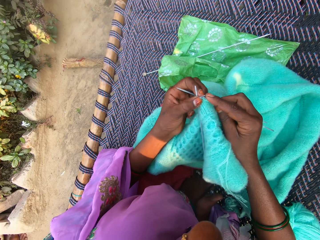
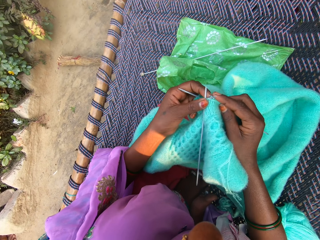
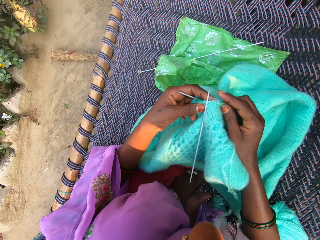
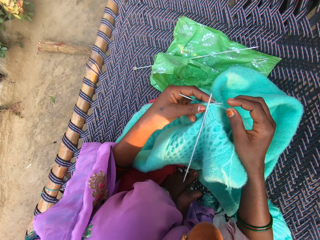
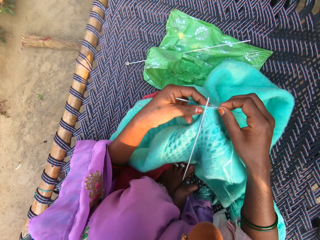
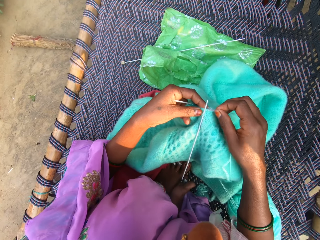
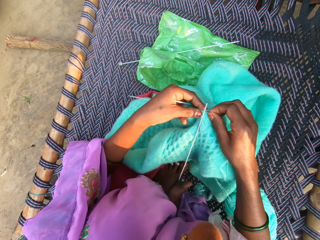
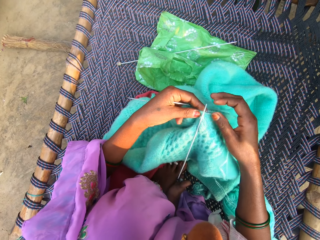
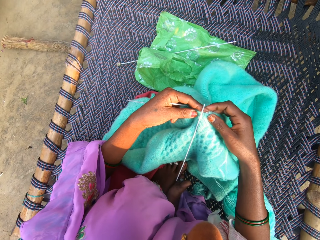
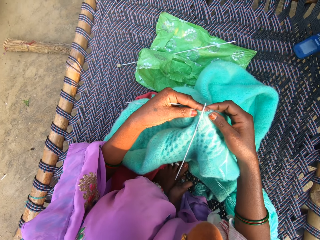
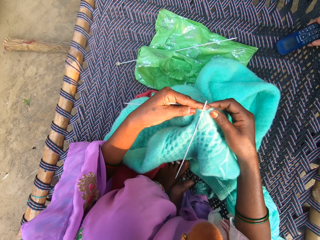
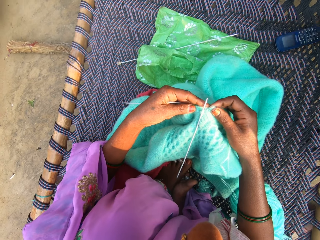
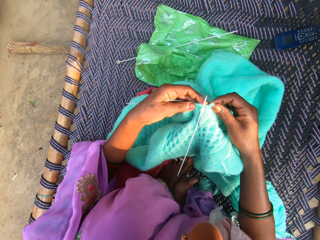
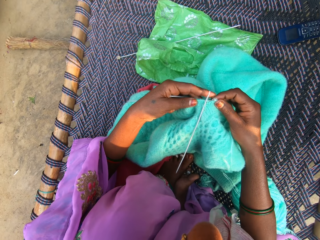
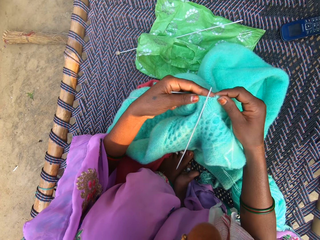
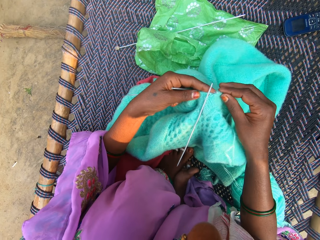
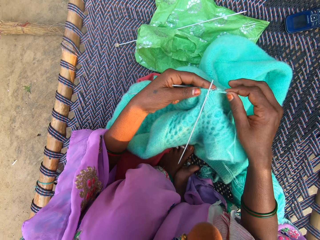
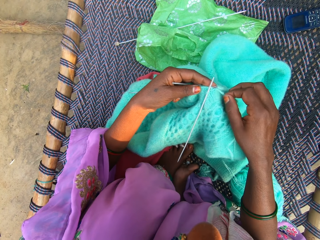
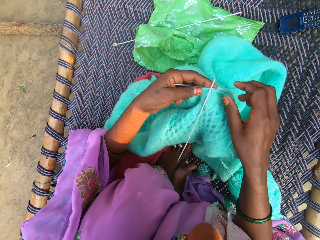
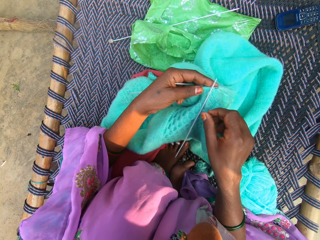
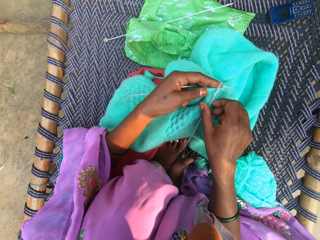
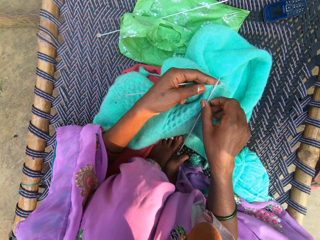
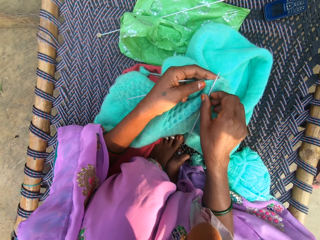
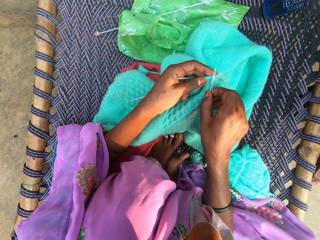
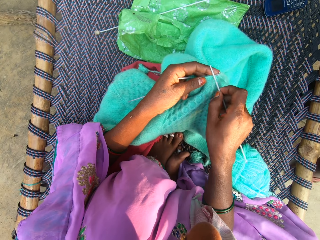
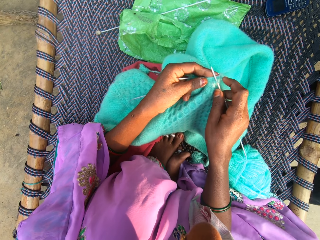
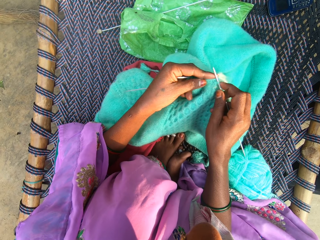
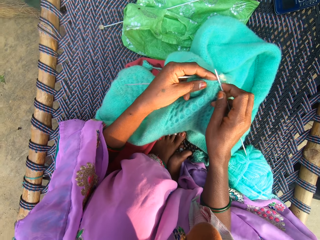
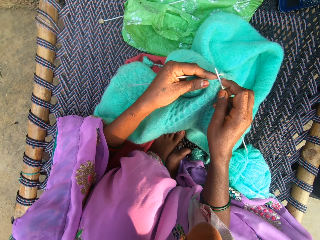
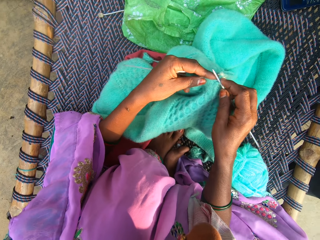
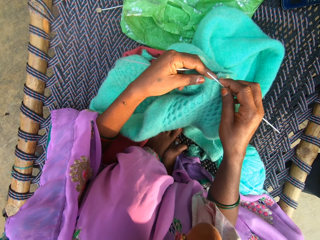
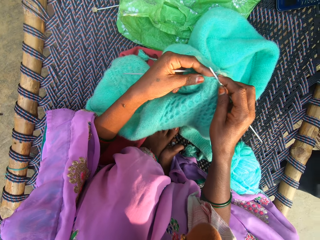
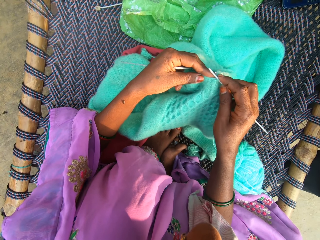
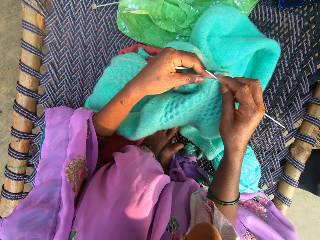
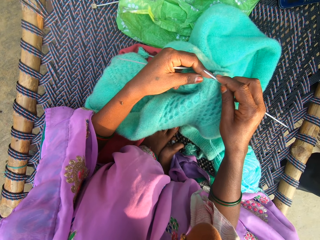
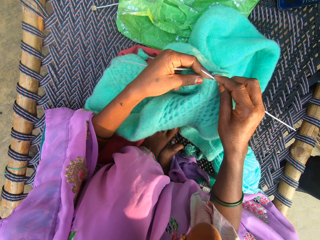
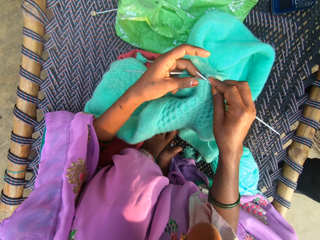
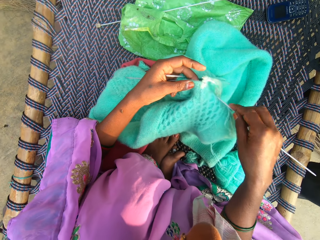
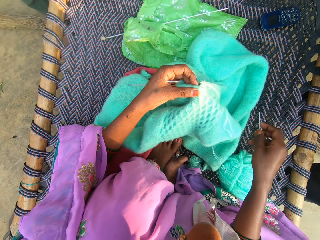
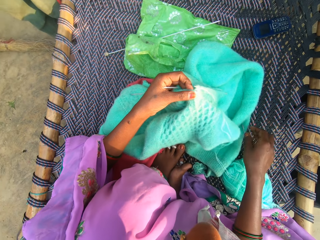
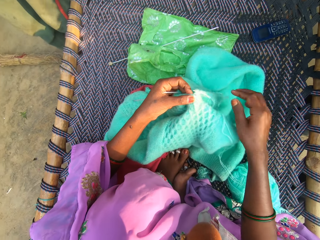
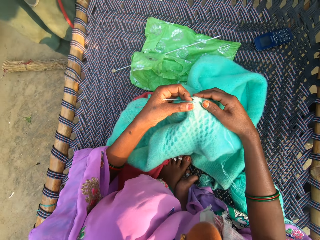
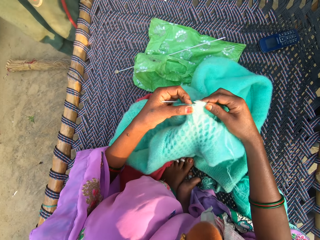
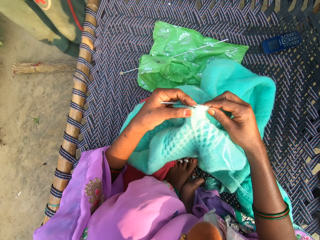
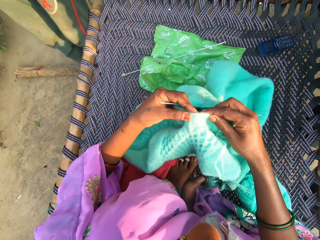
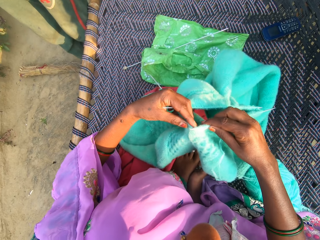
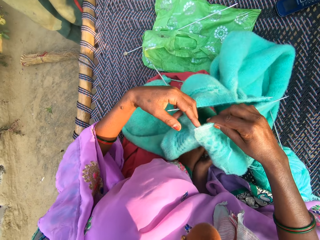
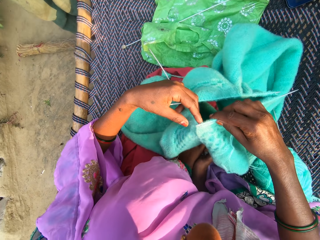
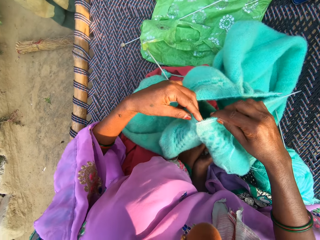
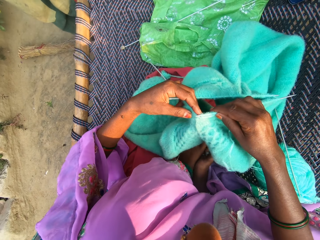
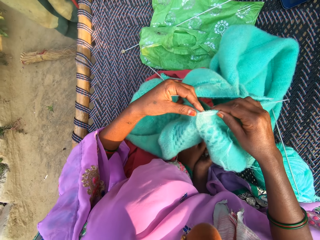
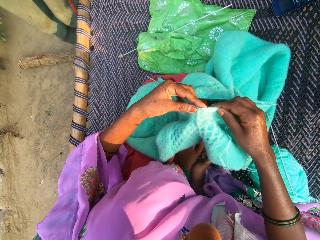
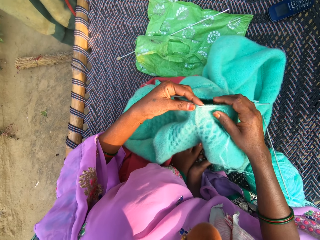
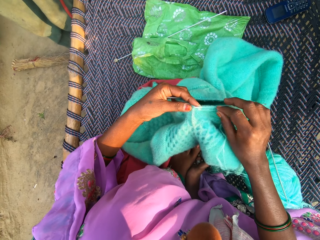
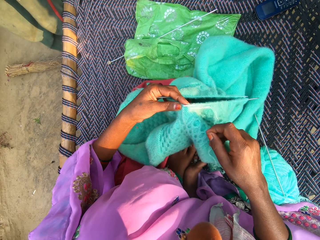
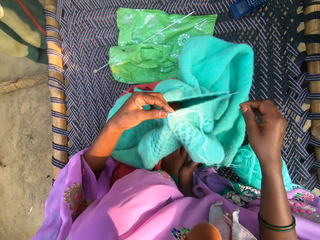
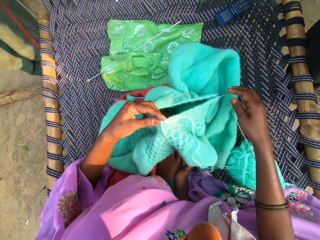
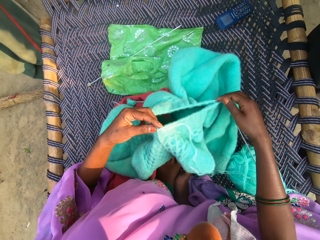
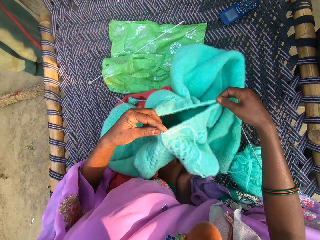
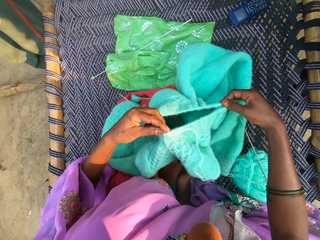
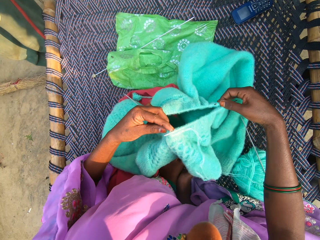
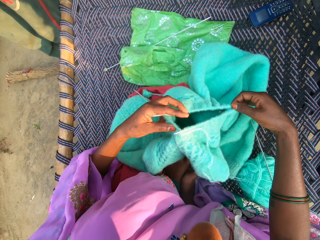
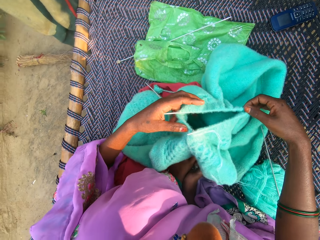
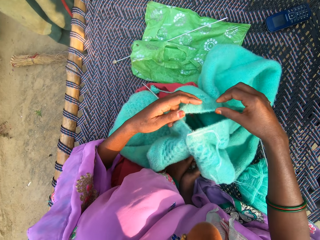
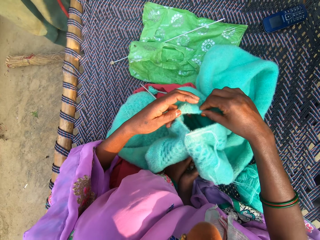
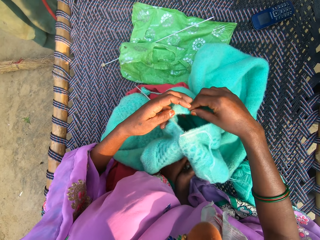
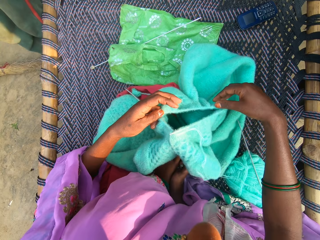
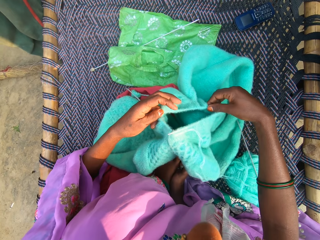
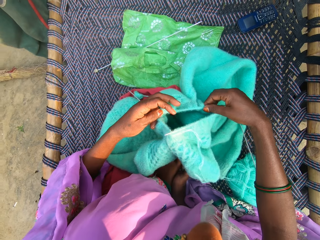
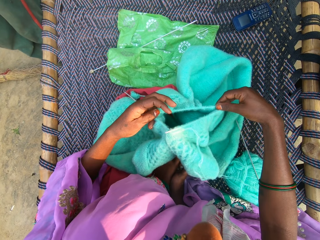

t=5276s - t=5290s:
A man drops a phone on the mat. The camera wearer pulls on the crocheting needle with her hand. She removes the needle from the knitted fabric. She drops the needle on the mat. She moves her hand towards the crocheted yarn. A girl stands beside the camera wearer. The camera wearer touches the knitted fabric with both hands. She holds the crocheted yarn with her hand. She pulls the crocheted yarn towards her. She stares at the crocheted yarn. She lowers her right hand. She holds the back end of the needle with her hand. She pushes the crocheted yarn forward. She shifts the knitted fabric into a needle with her right hand.

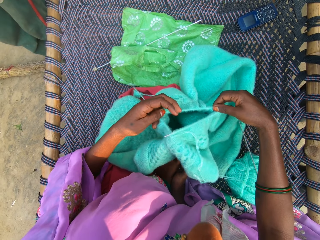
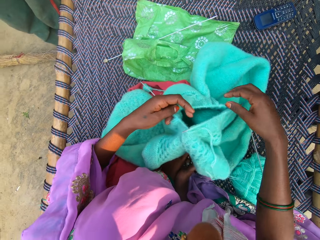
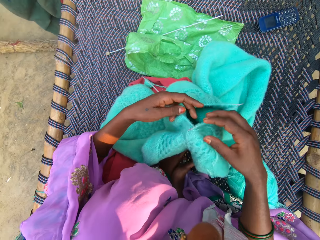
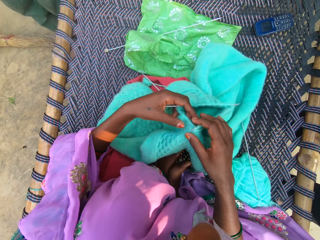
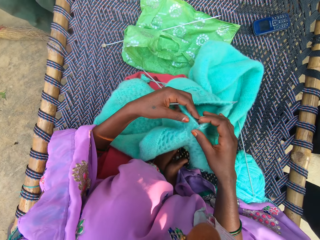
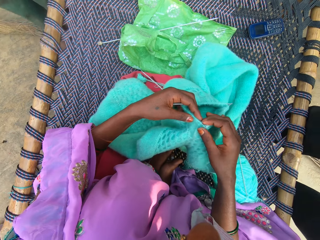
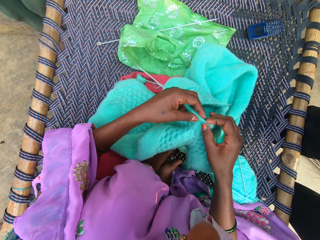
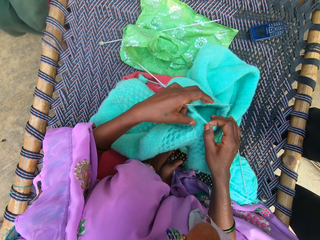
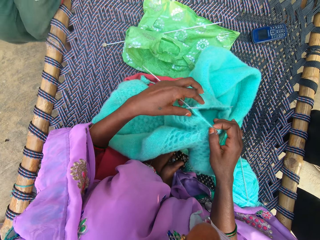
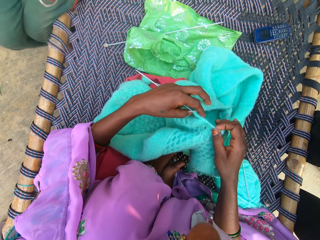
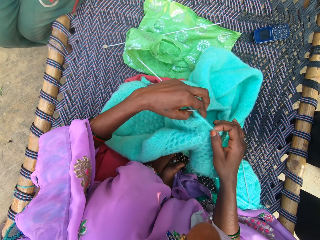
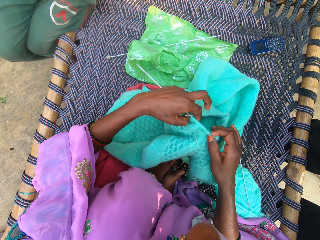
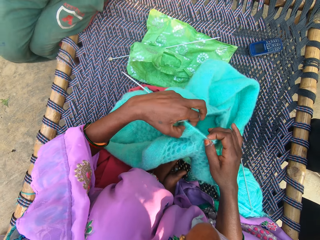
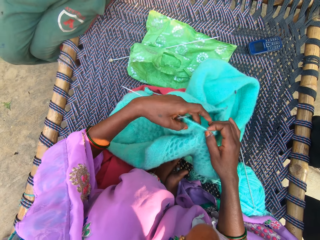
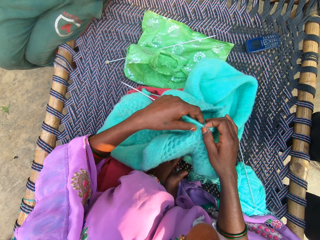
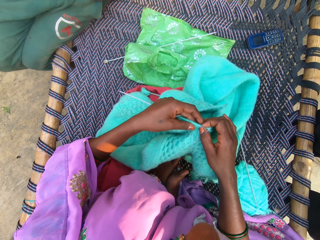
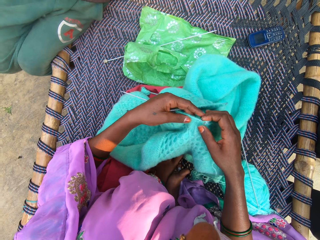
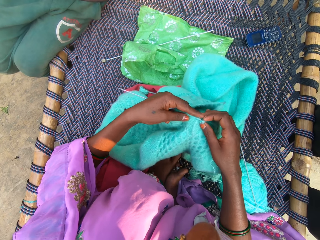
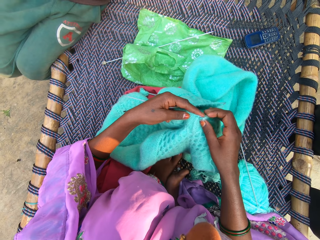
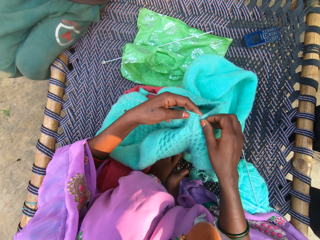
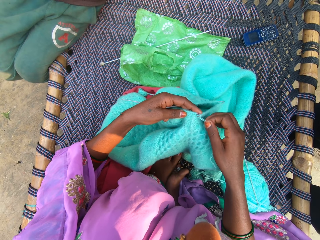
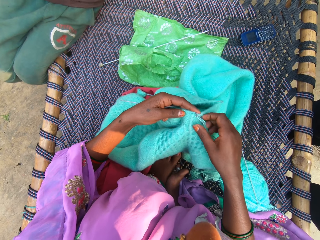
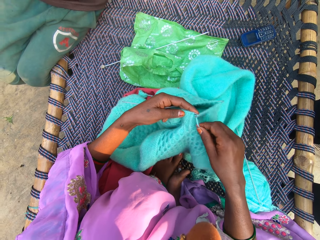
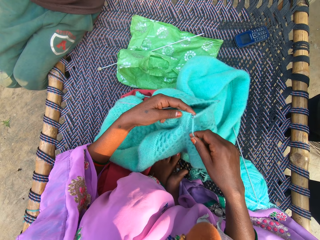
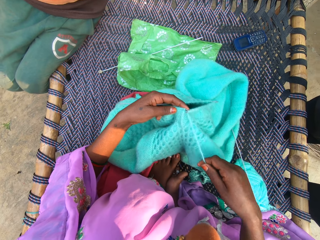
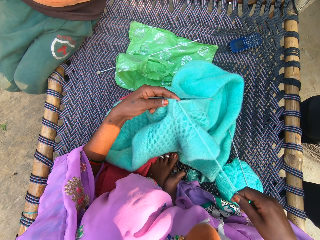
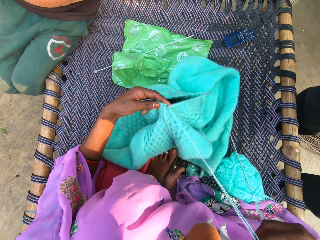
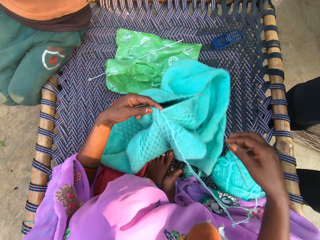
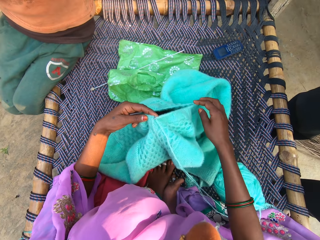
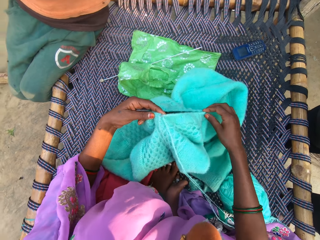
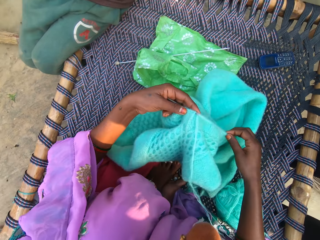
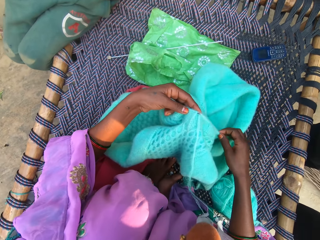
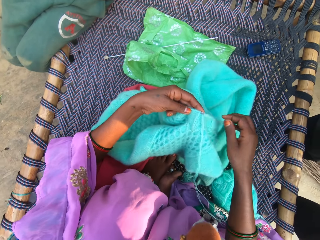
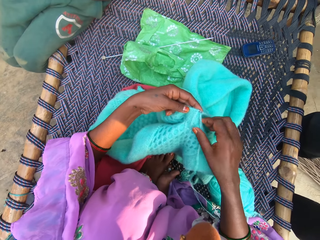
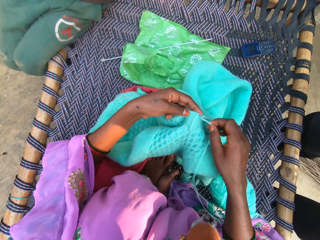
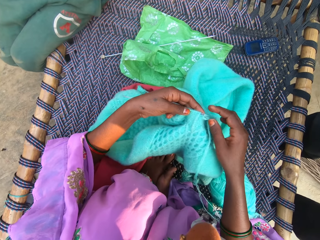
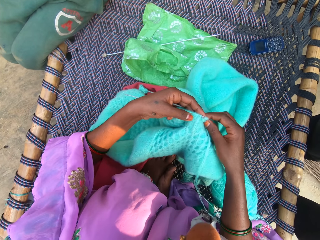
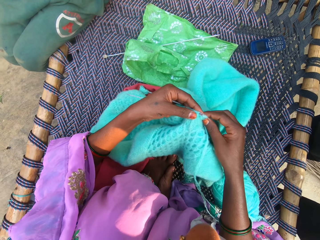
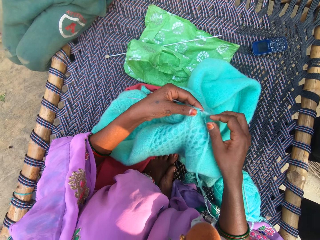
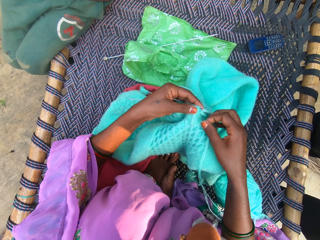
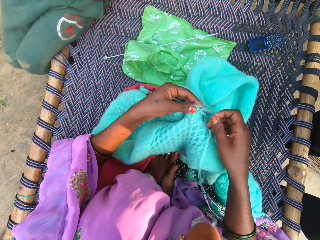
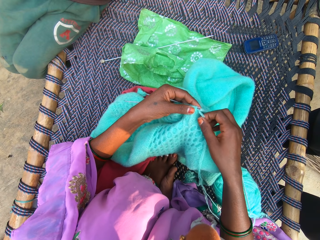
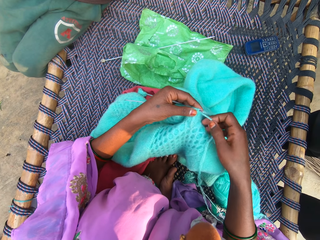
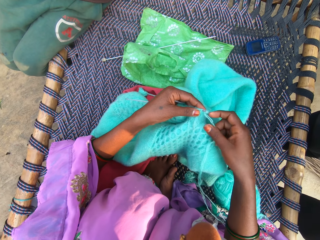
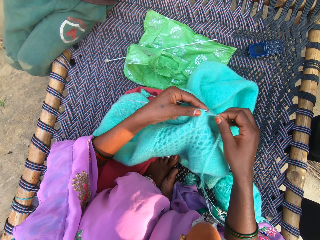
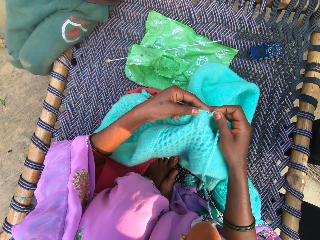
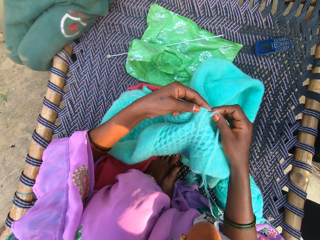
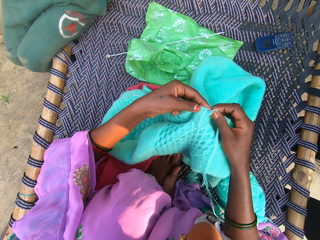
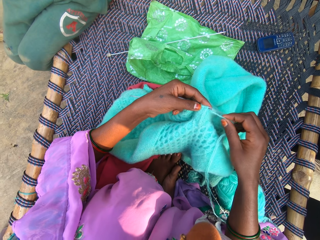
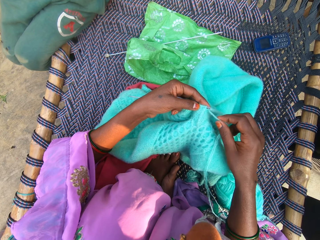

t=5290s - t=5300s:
The camera wearer moves her hand towards her. She holds the crocheted yarn with her hands. She adjusts the crocheting needles. She sets the knitted fabric with both hands. A child sits on the mat, next to the camera wearer. The camera wearer adjusts the crocheting needles. She converses with a man. She picks up the powder blue thread on the knitted fabric. She pulls on the yarn with her hand. She drops the powder blue thread on the knitted fabric. She moves her hand forward. She continues setting the knitted fabric with both hands. She holds the back end of the needle with her hand. She moves her hand forward. She pushes the yarn forward. She adjusts the crocheting needles. She talks to the man. She pushes the yarn forward.
